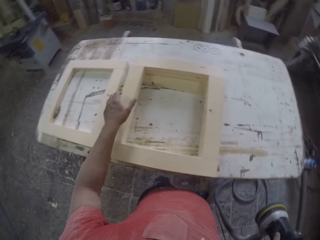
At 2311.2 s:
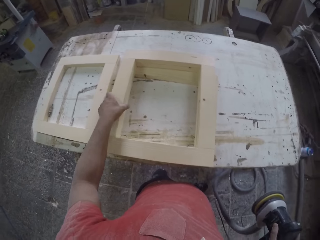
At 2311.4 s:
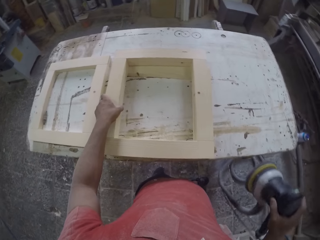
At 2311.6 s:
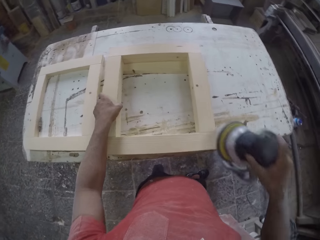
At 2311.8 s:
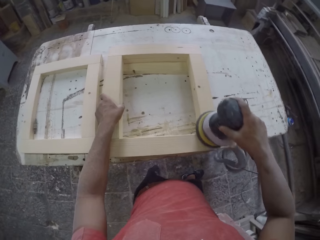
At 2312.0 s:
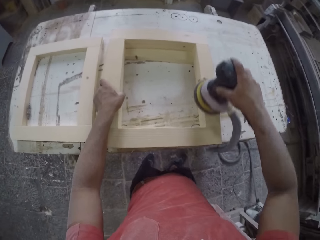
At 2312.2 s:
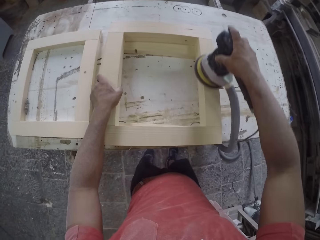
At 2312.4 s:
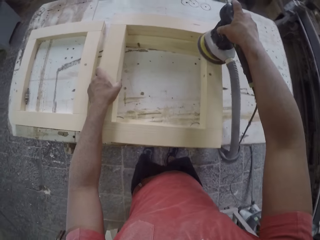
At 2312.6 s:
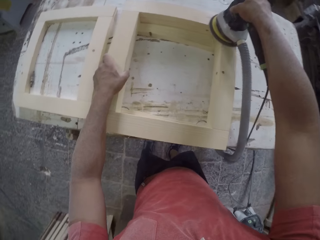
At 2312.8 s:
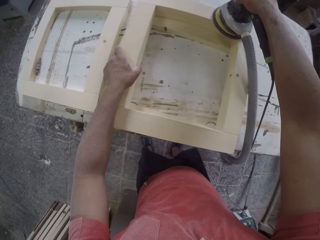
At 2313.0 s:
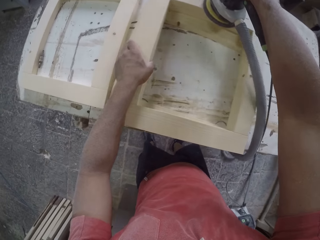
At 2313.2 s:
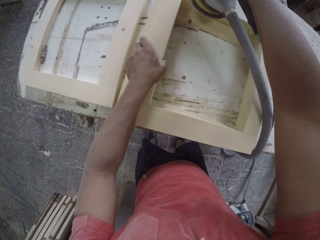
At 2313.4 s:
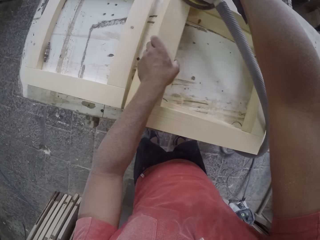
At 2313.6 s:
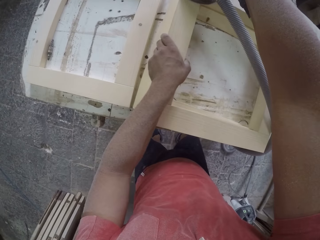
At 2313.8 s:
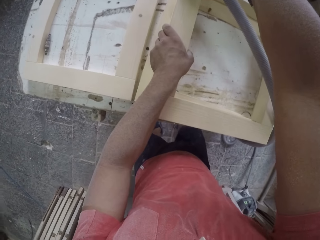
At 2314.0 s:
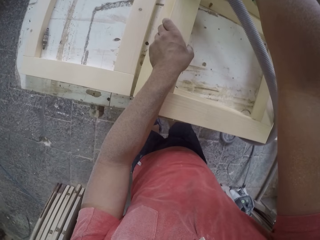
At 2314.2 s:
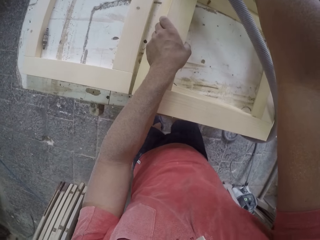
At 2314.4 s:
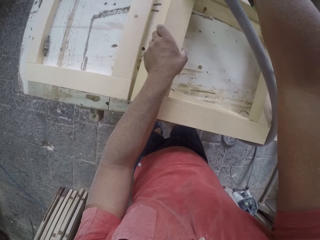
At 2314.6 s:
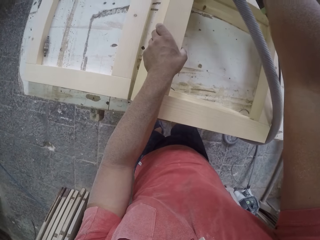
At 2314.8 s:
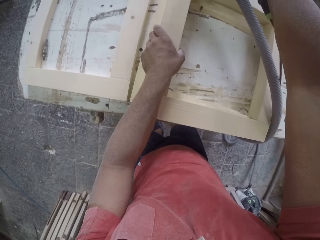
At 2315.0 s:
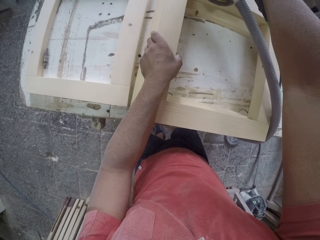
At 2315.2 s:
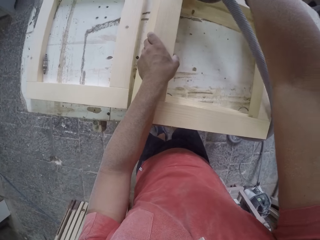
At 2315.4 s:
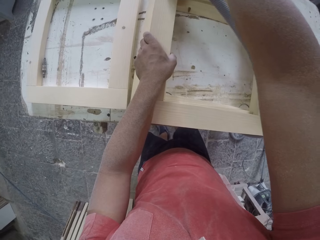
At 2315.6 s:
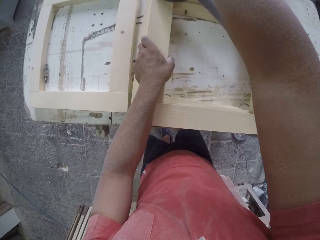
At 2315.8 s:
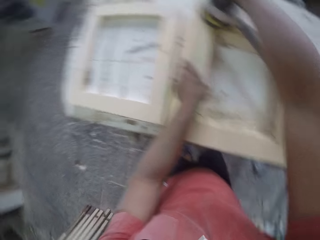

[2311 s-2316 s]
The camera wearer is putting the wood frame on a side.

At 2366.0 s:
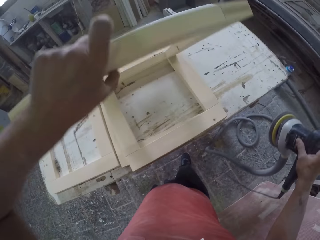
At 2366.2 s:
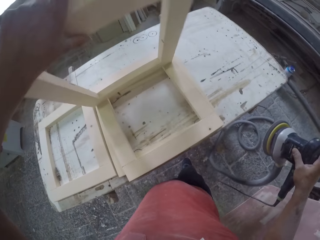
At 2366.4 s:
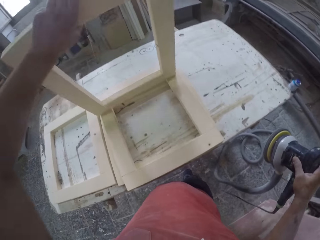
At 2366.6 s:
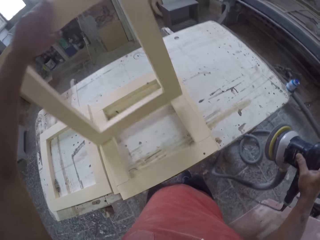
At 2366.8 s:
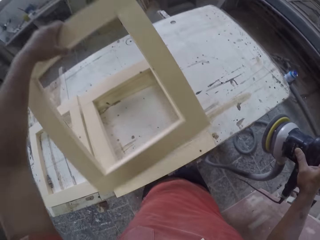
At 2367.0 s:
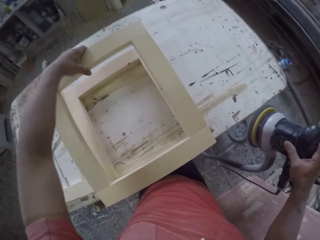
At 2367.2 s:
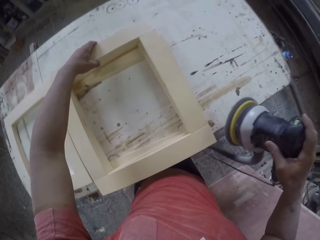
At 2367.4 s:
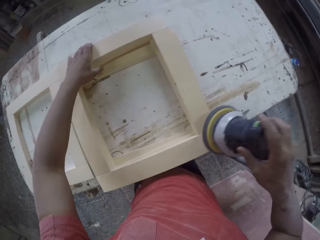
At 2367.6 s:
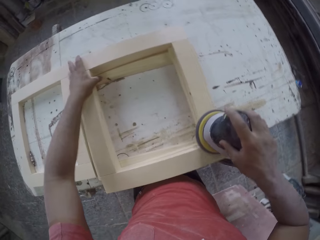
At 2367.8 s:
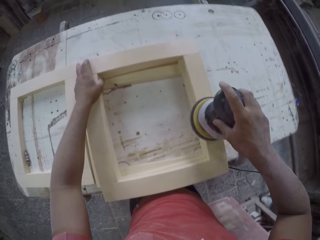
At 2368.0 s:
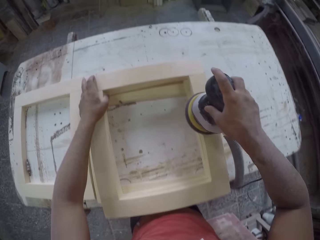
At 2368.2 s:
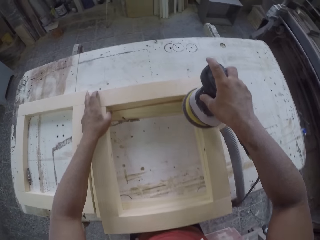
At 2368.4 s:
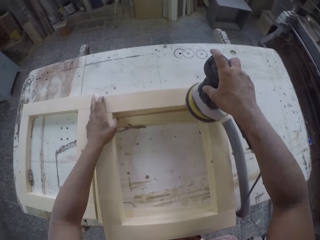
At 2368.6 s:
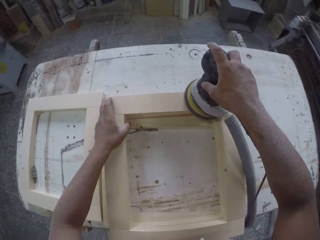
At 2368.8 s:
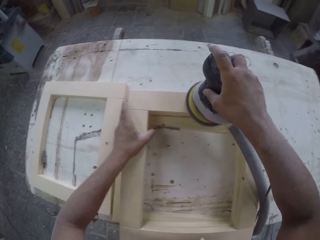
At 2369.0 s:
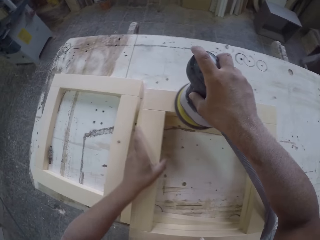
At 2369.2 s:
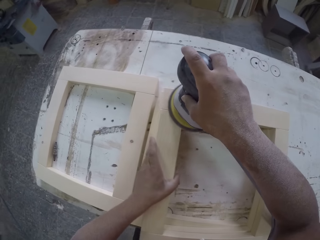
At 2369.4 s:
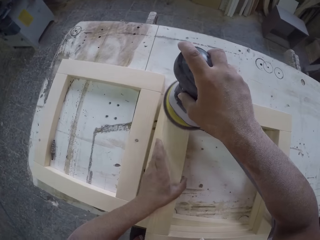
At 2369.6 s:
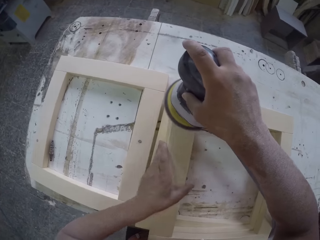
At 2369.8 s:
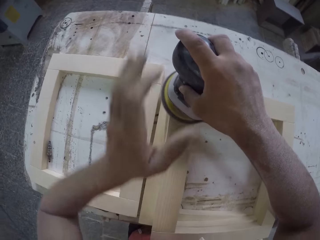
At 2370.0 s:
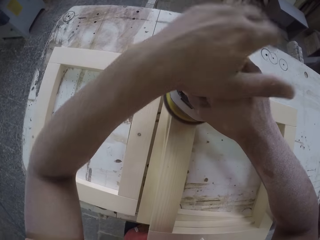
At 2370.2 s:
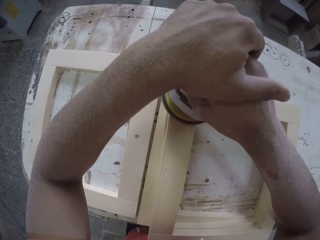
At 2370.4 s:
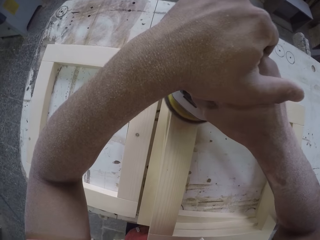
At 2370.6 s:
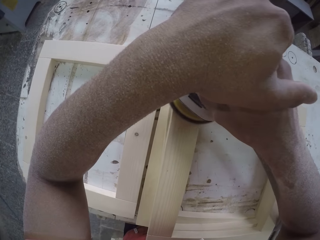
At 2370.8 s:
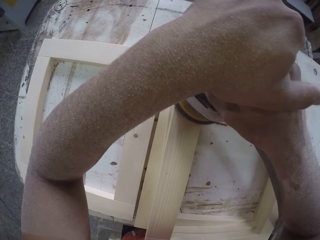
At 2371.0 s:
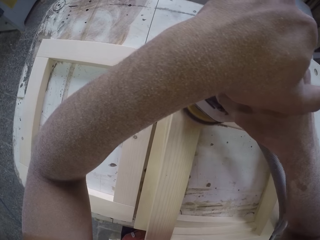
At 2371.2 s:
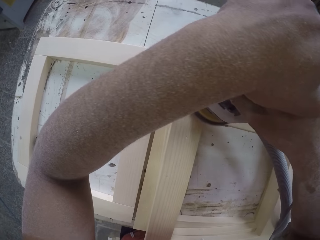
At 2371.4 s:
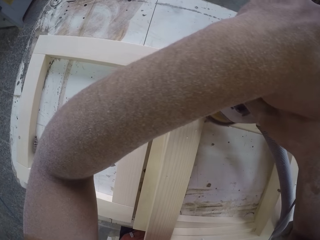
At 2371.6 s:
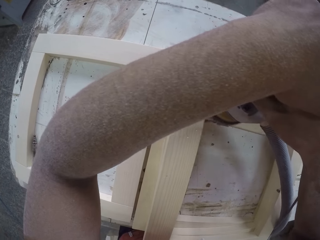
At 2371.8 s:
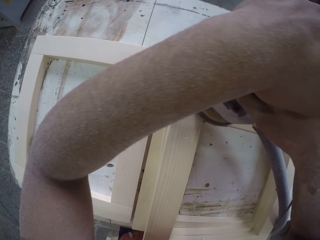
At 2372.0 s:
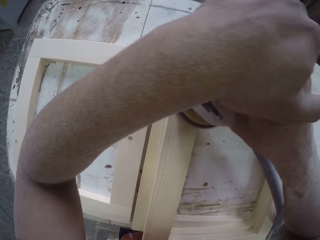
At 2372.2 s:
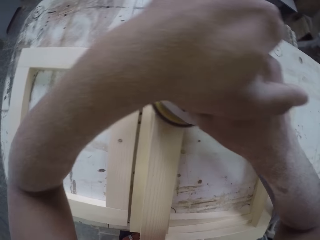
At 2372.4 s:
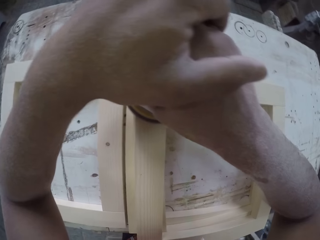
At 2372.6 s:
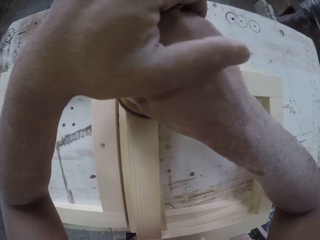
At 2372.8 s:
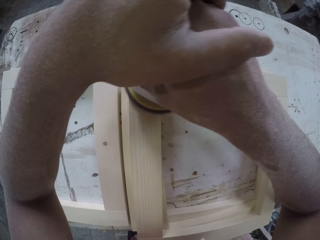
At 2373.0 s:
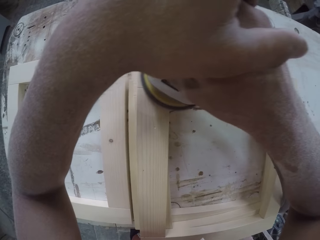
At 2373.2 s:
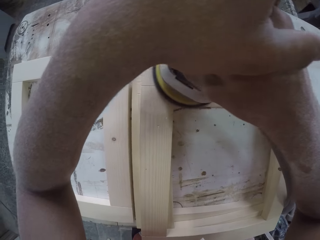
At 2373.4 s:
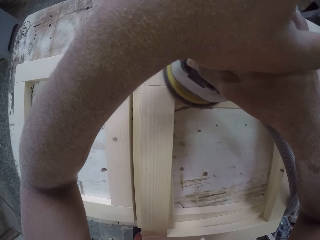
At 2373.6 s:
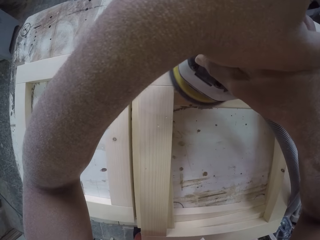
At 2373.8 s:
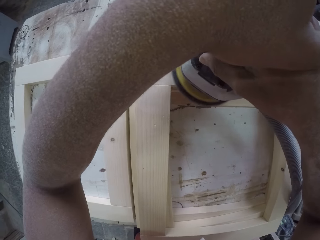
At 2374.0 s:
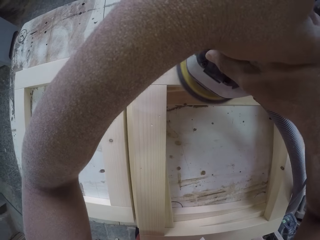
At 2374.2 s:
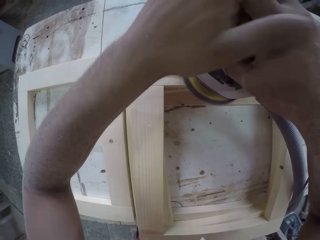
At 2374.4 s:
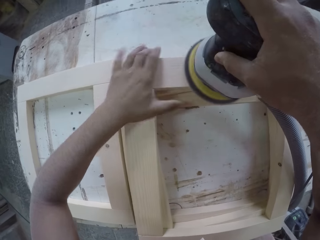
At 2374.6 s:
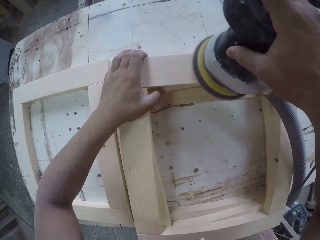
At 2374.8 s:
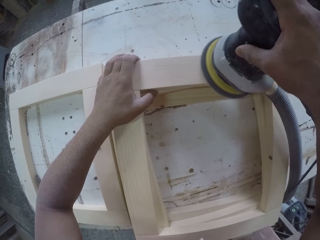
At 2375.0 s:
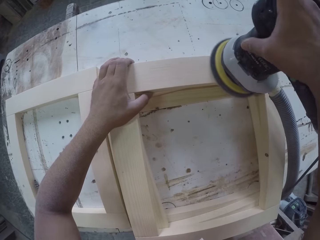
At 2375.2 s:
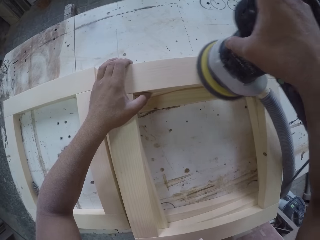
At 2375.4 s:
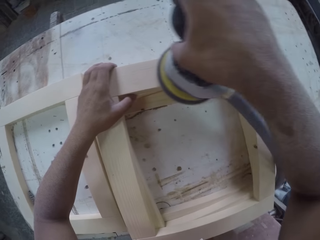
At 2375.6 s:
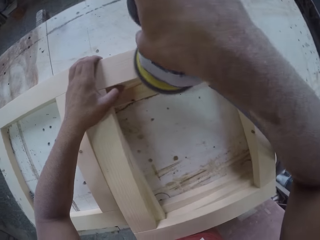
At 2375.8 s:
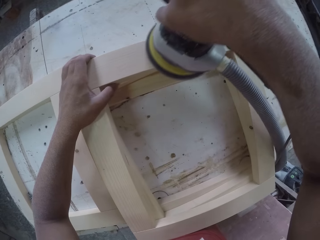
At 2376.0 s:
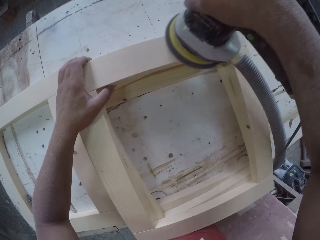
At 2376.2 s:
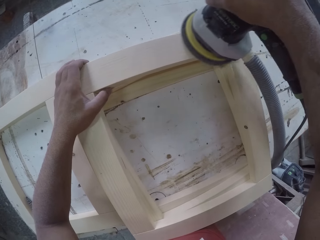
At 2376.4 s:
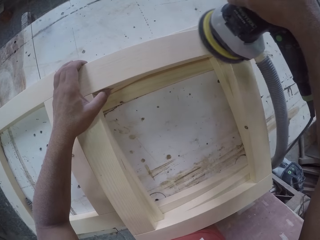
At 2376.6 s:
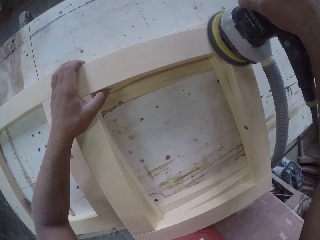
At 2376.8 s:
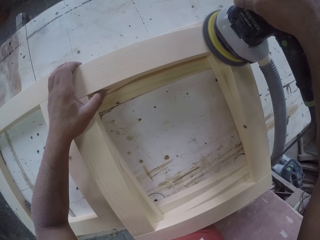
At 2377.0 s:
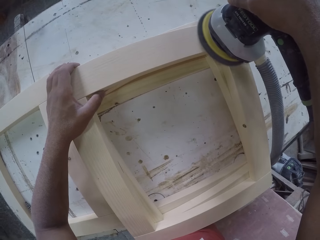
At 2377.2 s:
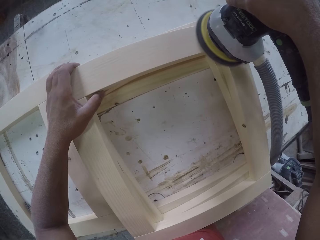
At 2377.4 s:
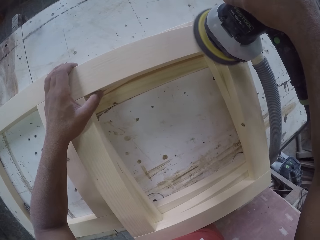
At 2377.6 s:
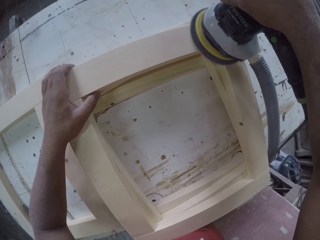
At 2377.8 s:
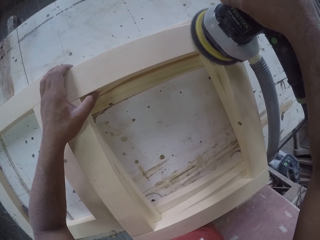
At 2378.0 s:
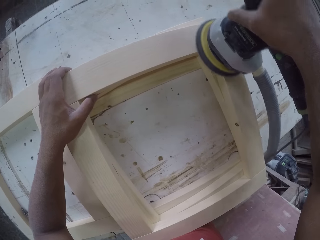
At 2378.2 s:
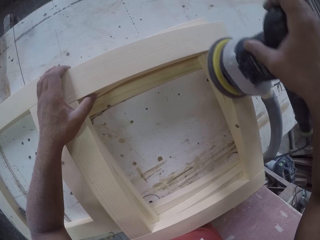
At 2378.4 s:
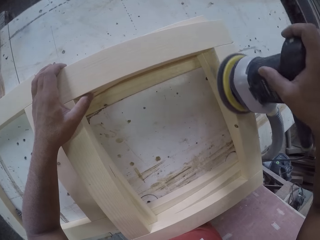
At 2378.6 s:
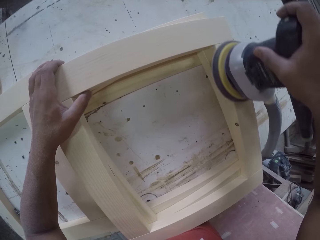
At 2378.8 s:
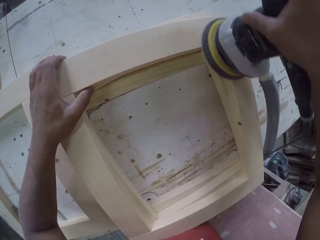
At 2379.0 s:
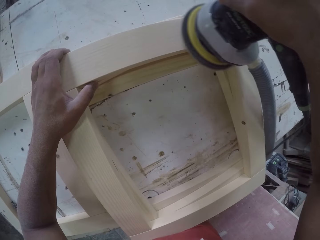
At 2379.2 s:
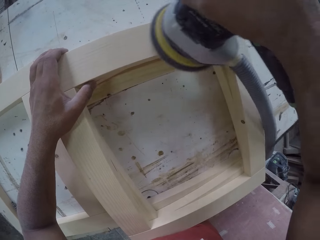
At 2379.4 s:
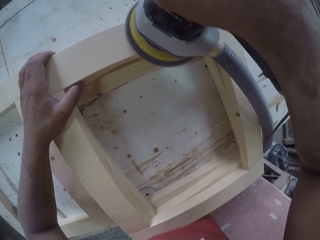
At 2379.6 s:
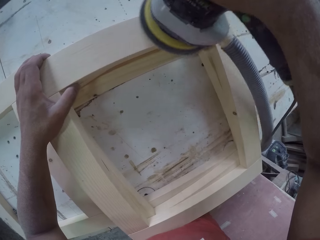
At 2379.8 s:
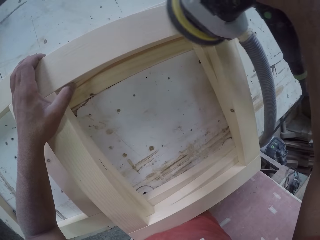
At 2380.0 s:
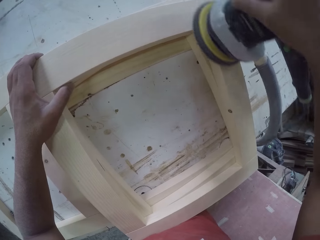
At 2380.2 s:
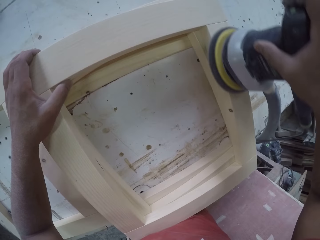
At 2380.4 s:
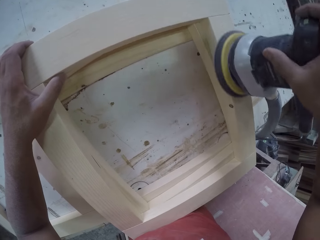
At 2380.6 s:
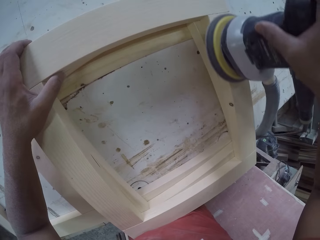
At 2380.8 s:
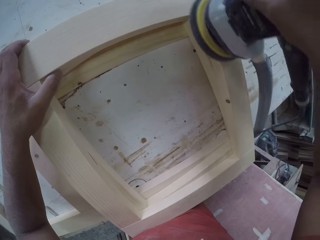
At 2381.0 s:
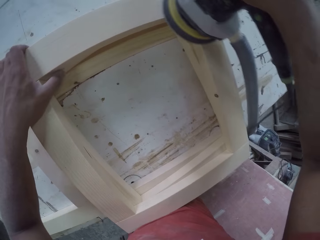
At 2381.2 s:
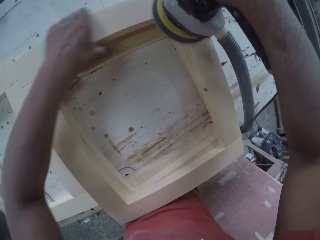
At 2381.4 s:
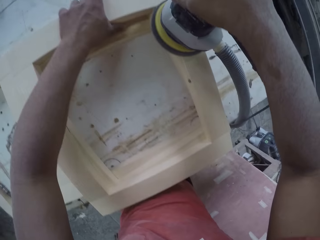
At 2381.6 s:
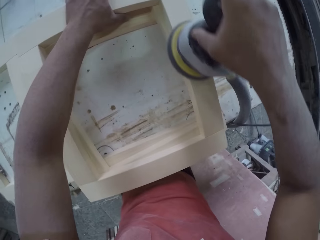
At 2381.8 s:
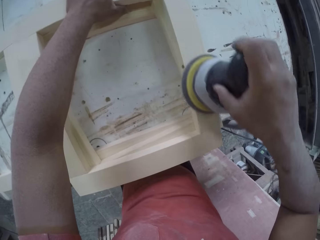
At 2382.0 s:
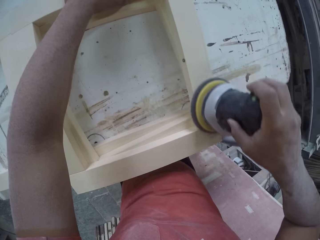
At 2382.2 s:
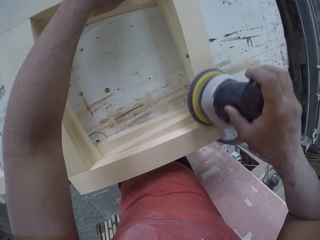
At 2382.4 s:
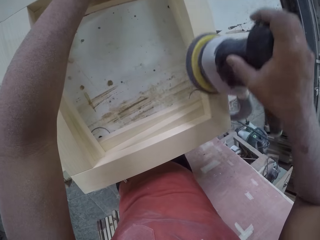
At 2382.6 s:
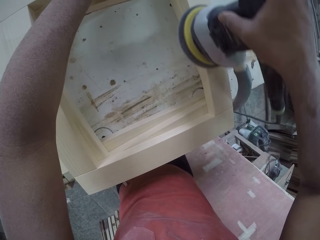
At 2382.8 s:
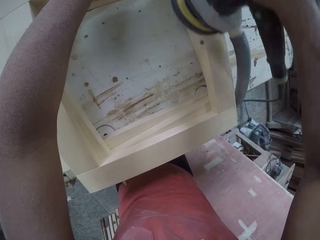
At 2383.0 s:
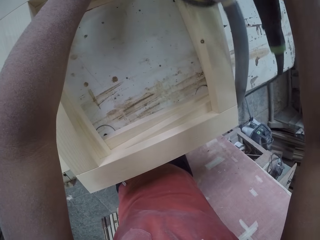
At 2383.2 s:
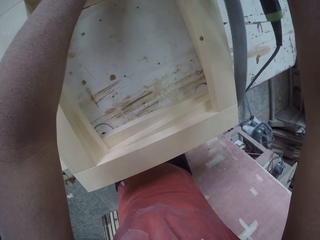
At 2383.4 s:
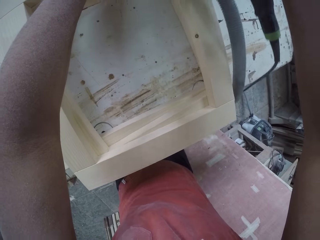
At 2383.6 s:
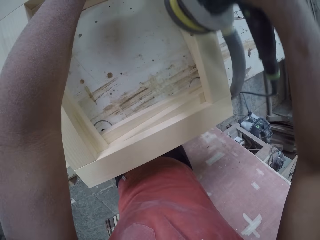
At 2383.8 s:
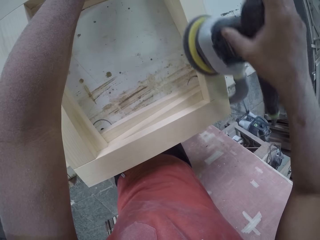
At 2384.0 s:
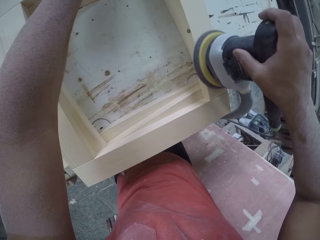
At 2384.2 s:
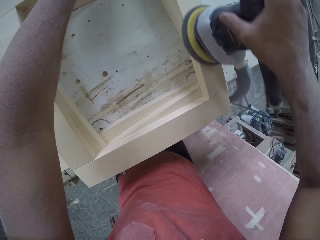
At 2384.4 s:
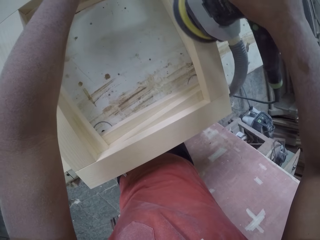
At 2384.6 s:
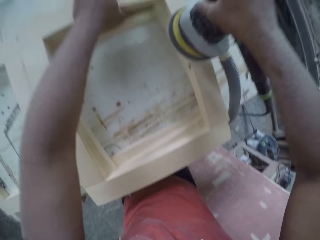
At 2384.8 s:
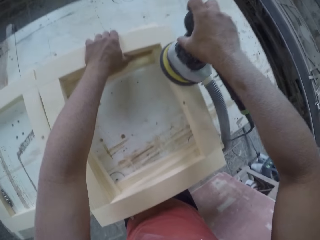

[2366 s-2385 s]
The camera wearer turns the wood.
